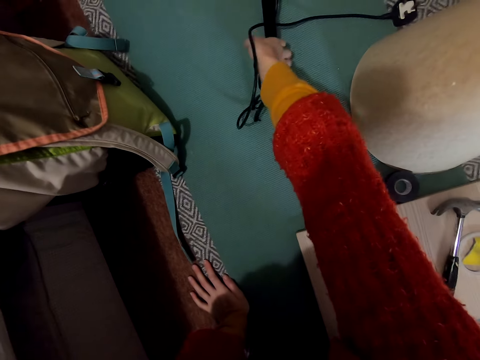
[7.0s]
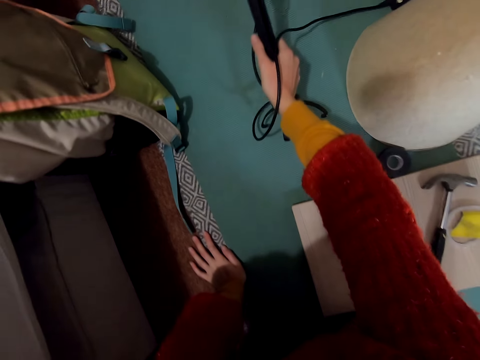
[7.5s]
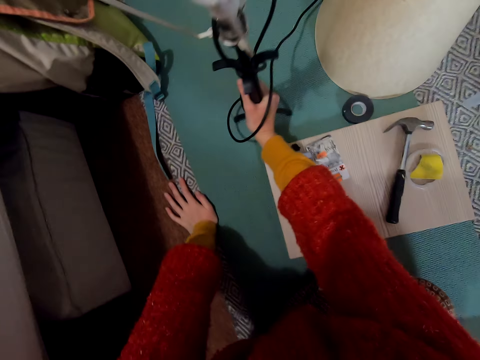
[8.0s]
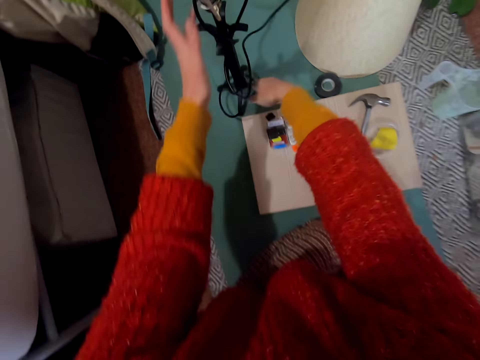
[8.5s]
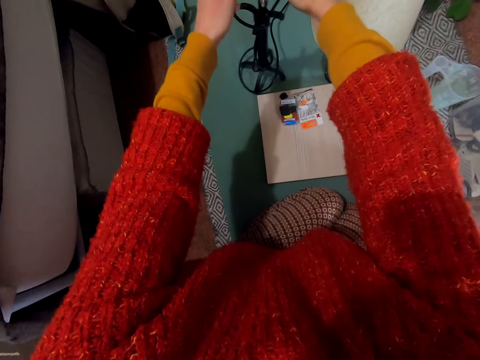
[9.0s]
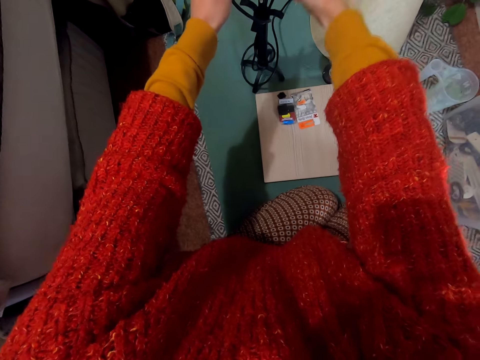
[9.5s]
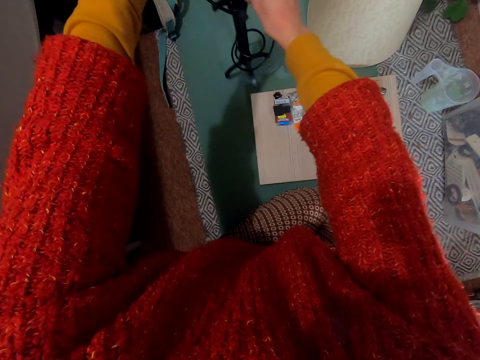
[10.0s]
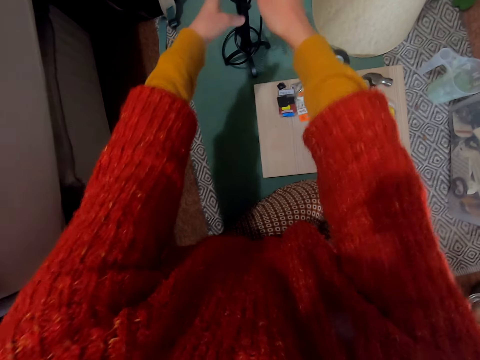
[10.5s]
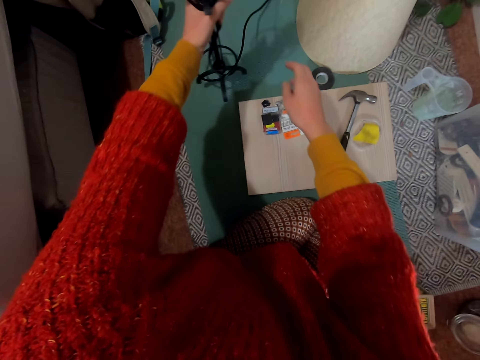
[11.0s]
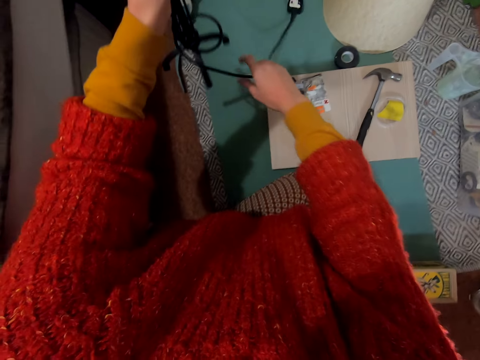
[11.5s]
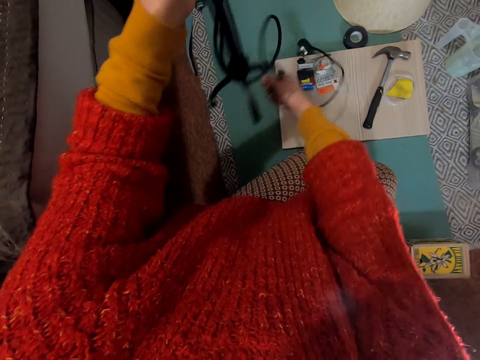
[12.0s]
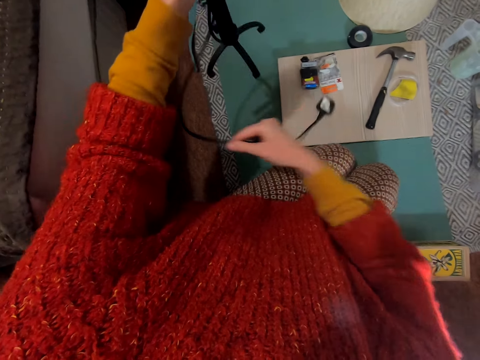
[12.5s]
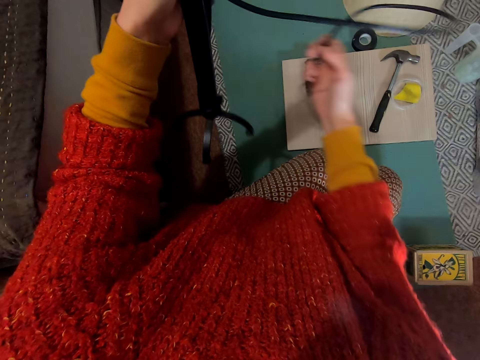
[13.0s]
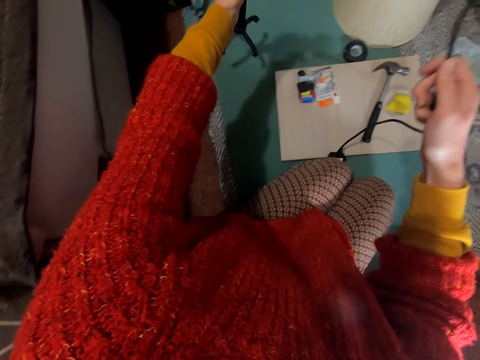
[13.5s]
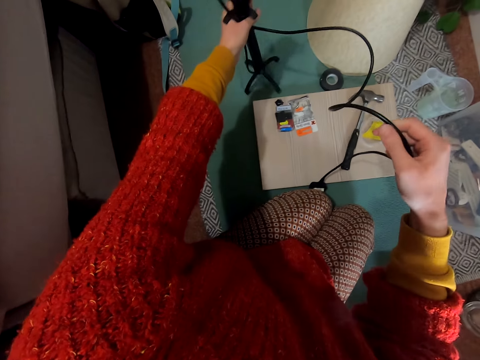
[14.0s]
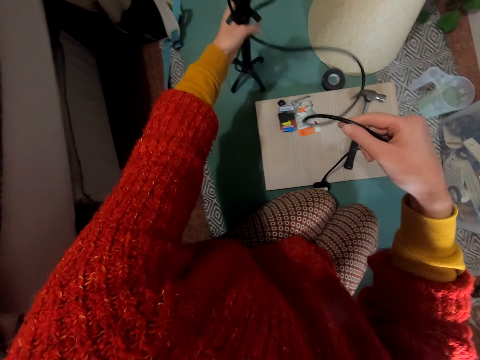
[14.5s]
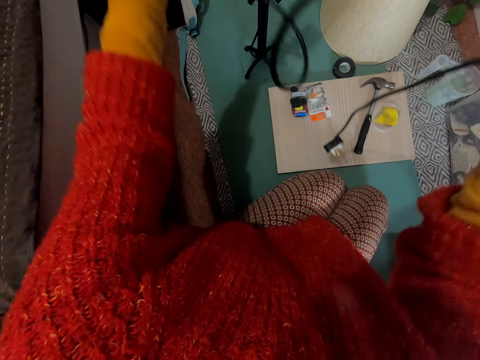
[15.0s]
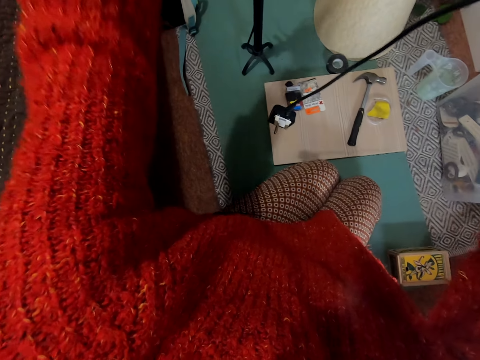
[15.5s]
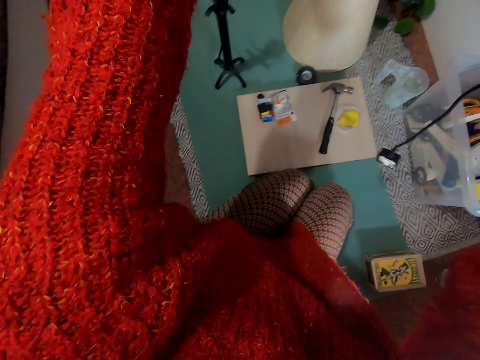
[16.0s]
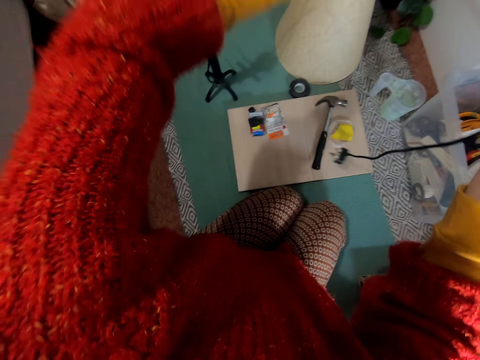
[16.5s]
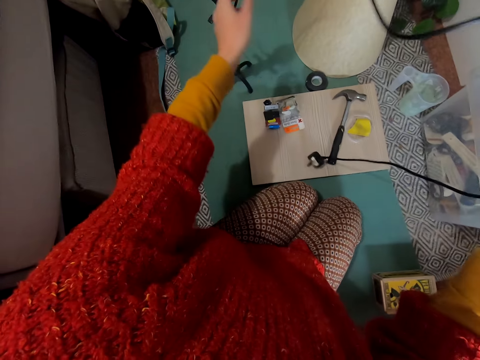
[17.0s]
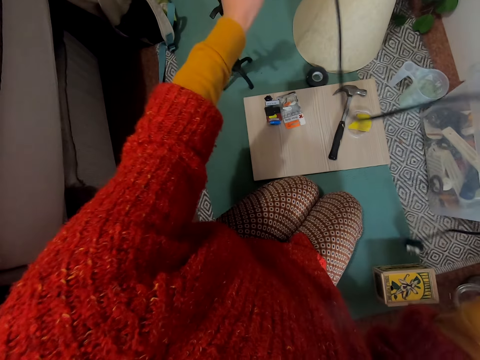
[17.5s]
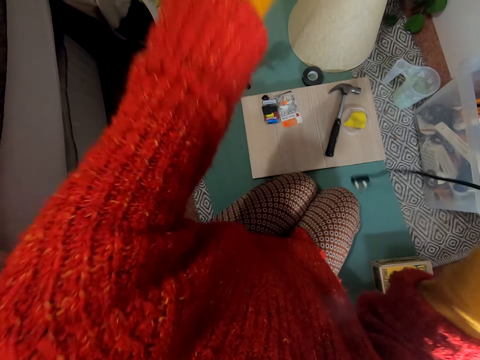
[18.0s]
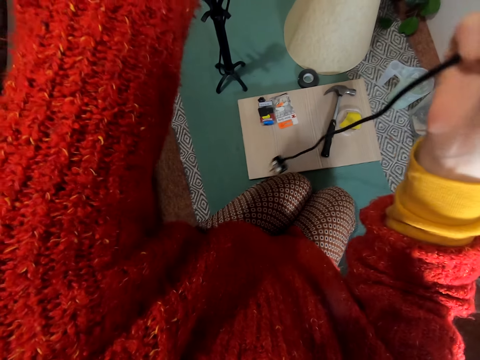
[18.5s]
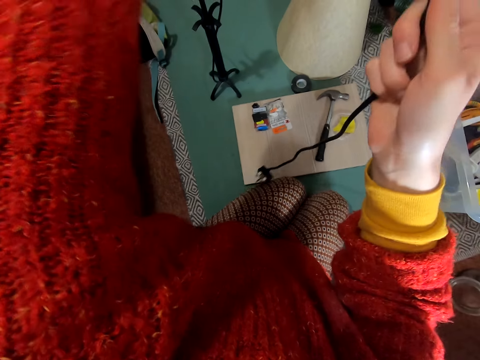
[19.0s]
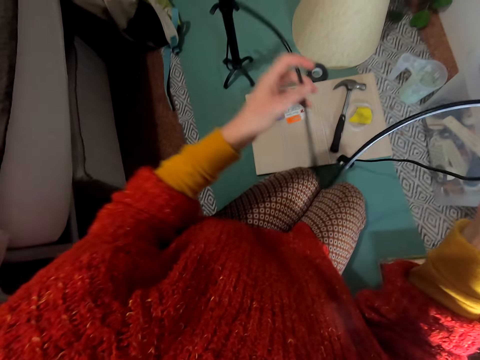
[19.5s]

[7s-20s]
The camera wearer picks the cable. They pick the table lamp stand from the table. They adjust the stand. They unplug the table lamp stand with both hands. They unwrap the cable.

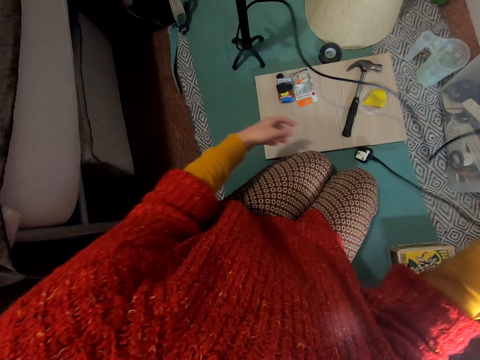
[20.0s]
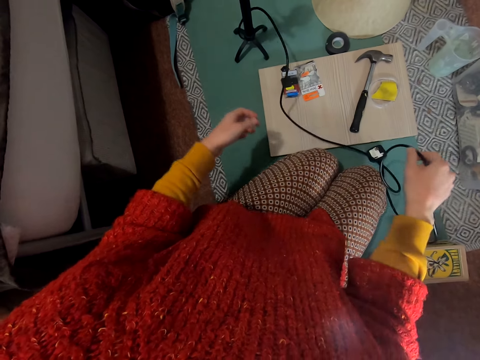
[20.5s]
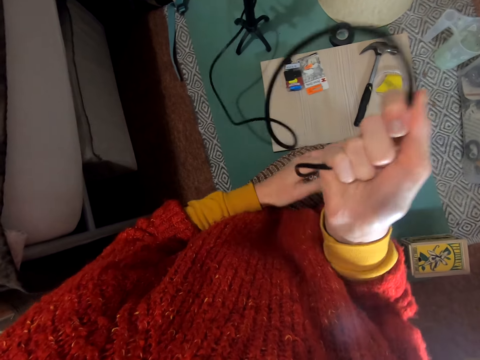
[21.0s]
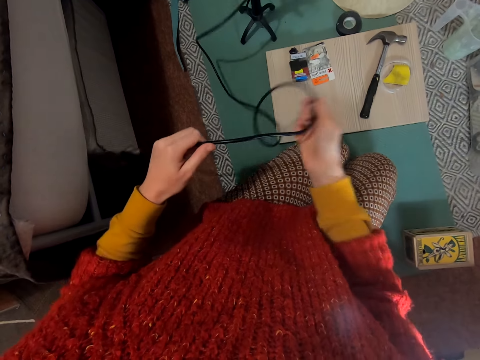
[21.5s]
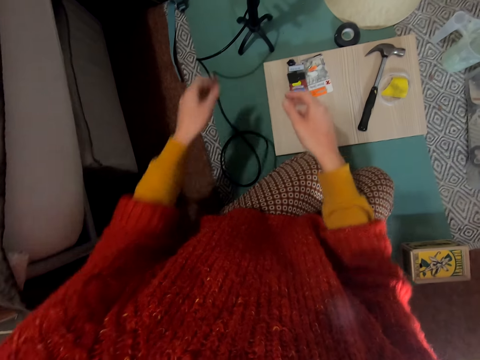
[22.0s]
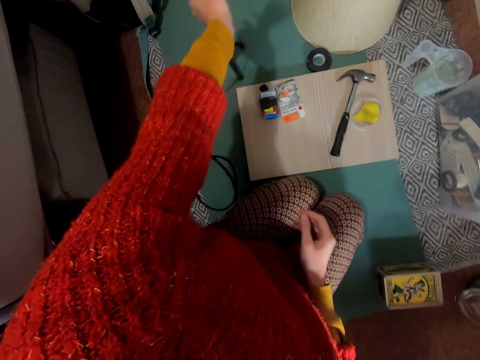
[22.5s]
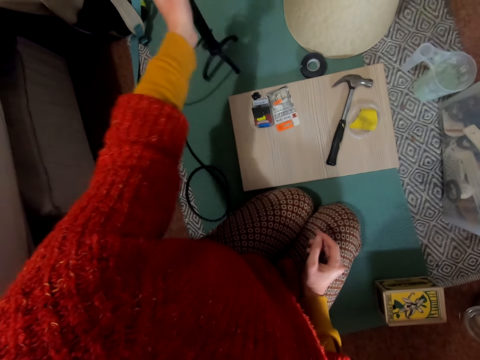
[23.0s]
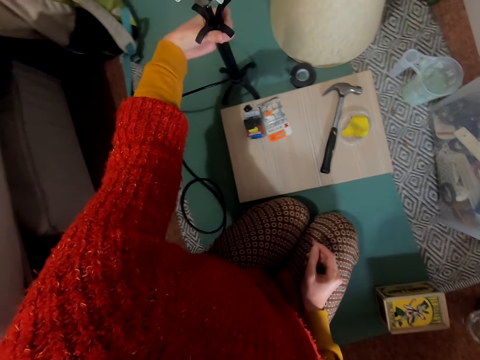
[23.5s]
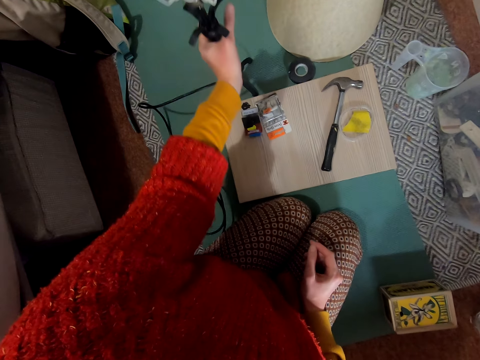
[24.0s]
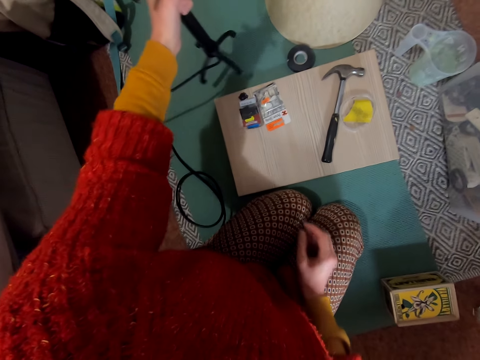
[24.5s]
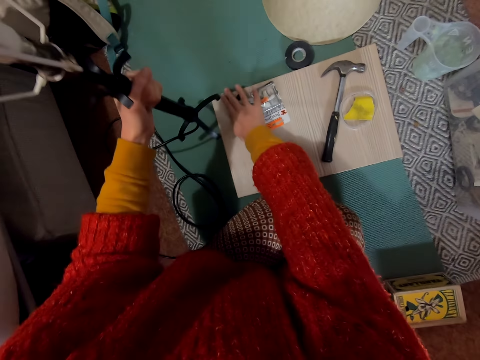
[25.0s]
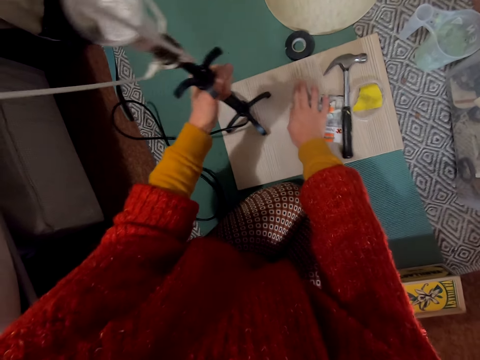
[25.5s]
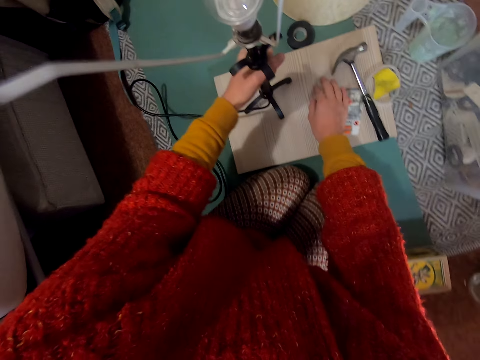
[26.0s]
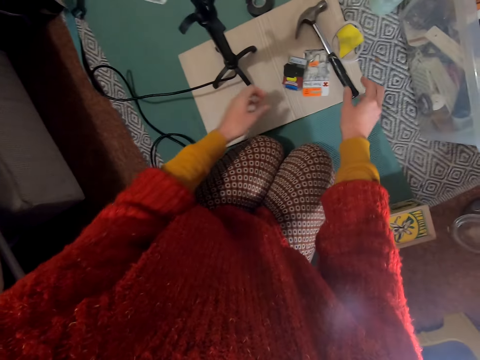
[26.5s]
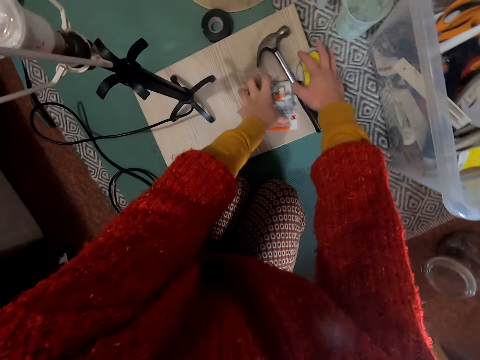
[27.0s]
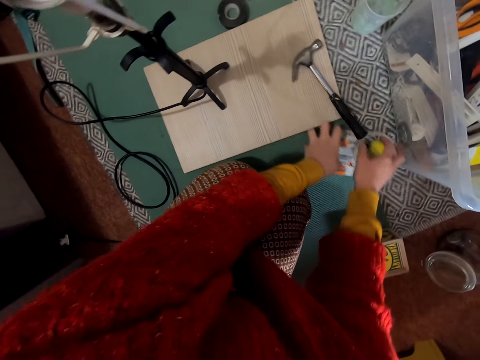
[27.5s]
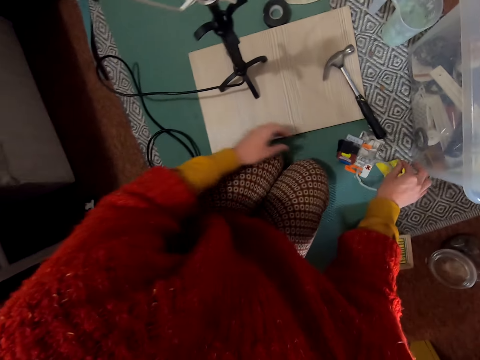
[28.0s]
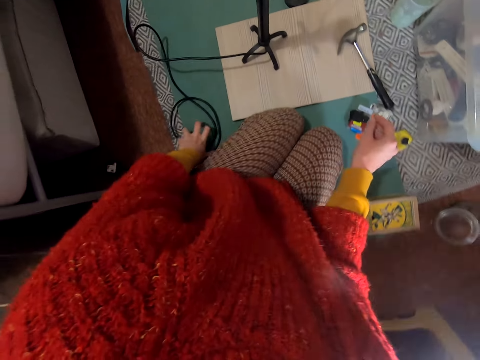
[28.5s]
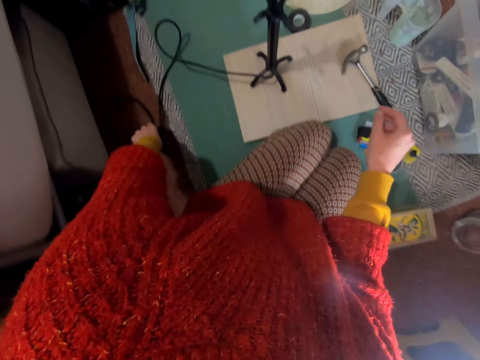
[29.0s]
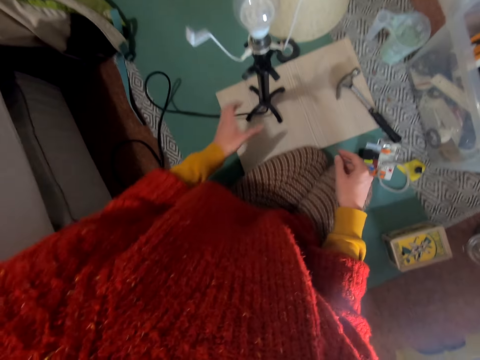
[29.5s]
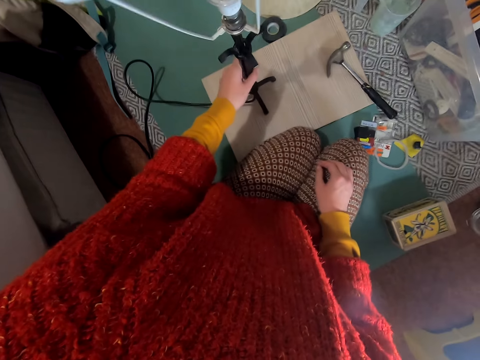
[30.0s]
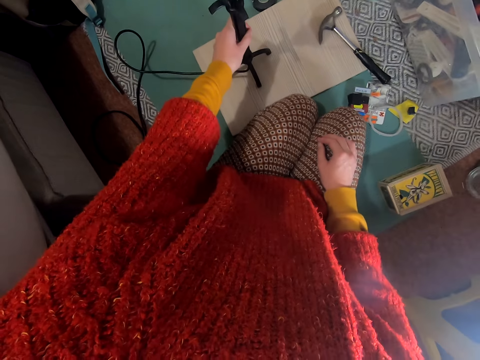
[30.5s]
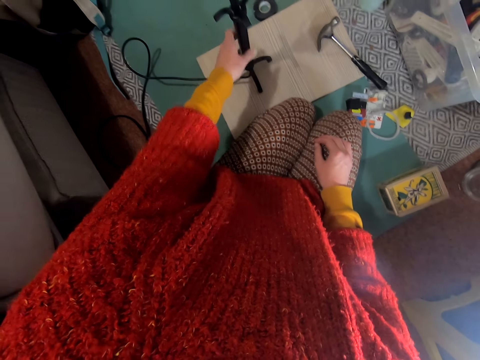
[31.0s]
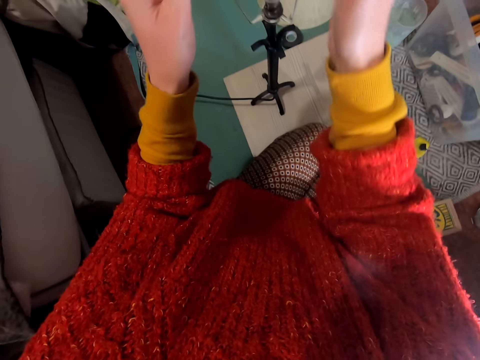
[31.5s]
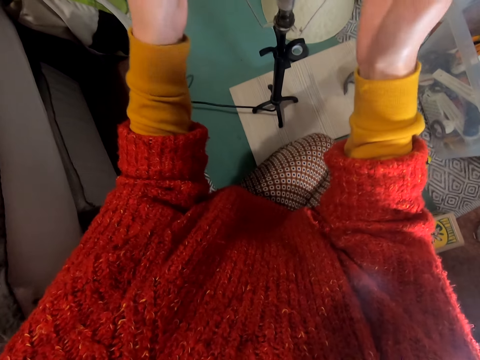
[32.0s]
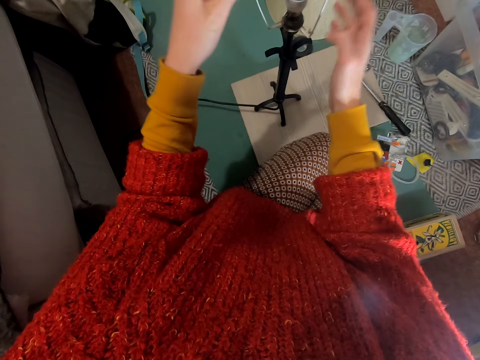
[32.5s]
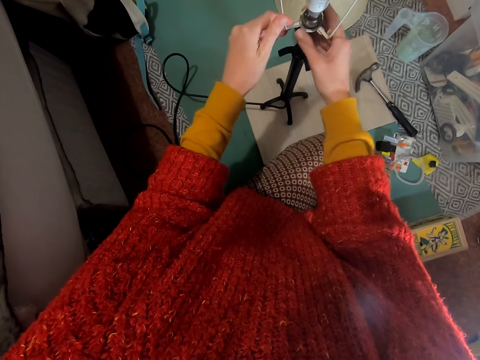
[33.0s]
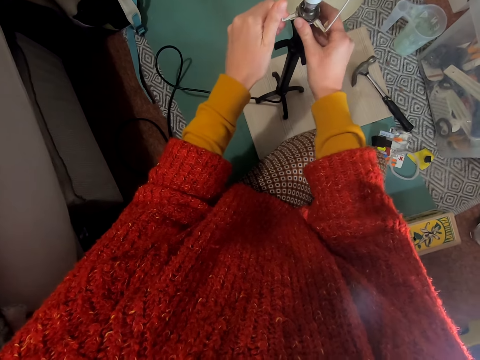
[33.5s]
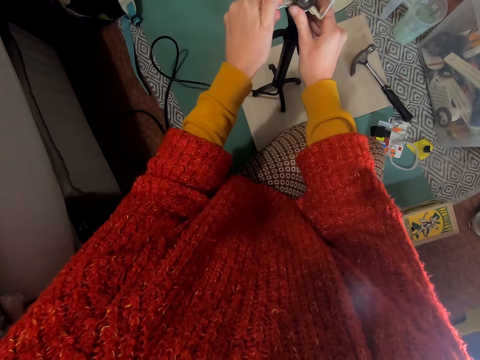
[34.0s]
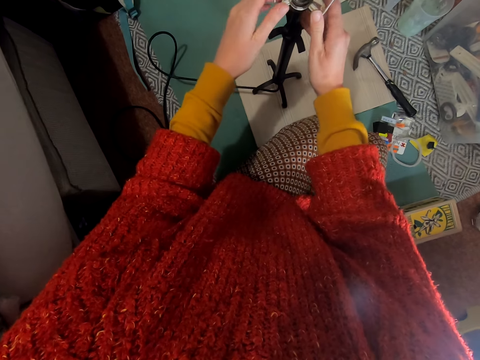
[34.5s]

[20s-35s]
The camera wearer adjusts the stand. They bring the table lamp closer. They push something aside with both hands. They prepare the table lamp stands. They move the stand.
